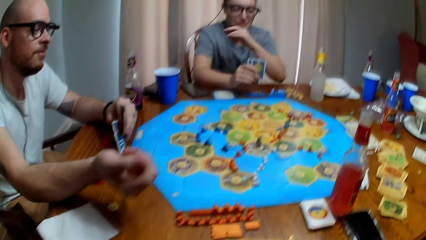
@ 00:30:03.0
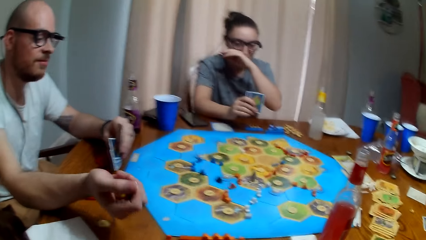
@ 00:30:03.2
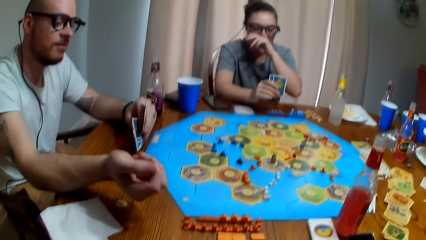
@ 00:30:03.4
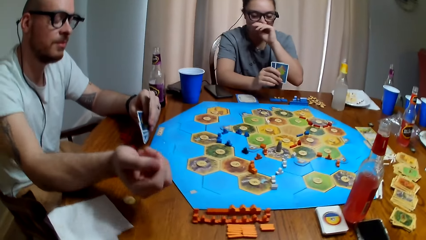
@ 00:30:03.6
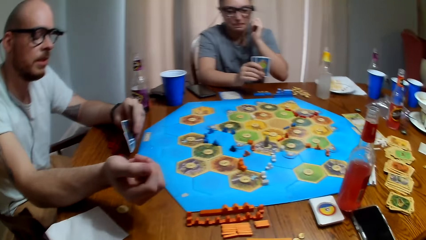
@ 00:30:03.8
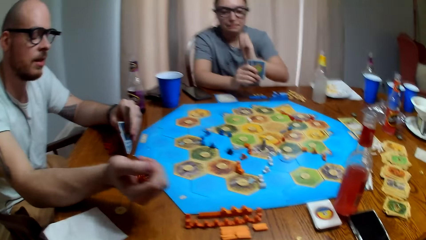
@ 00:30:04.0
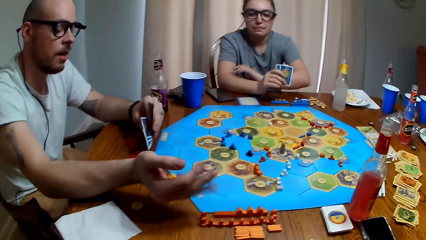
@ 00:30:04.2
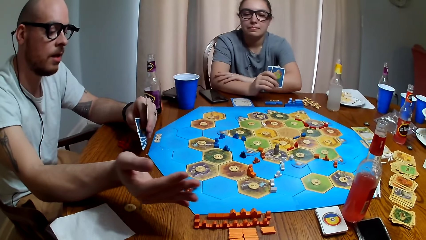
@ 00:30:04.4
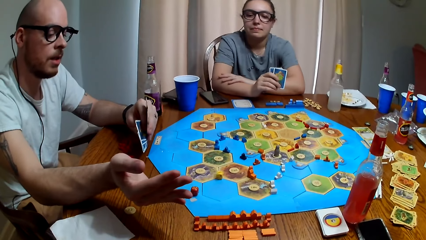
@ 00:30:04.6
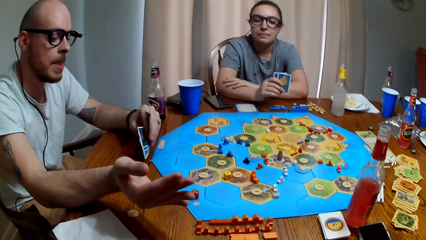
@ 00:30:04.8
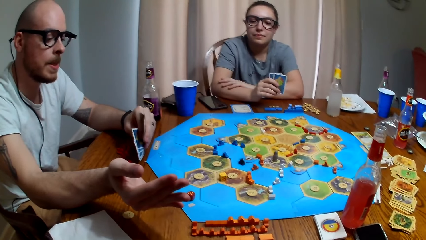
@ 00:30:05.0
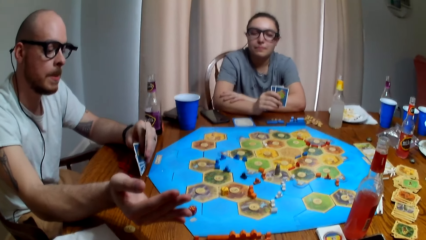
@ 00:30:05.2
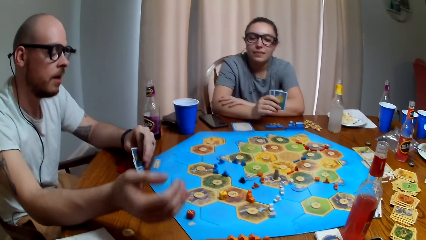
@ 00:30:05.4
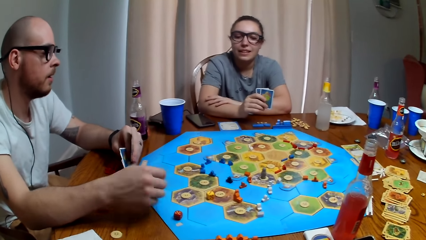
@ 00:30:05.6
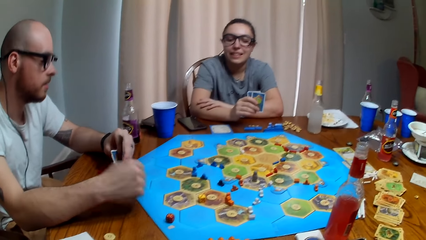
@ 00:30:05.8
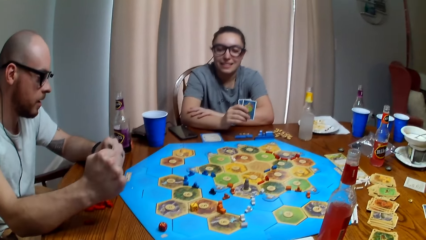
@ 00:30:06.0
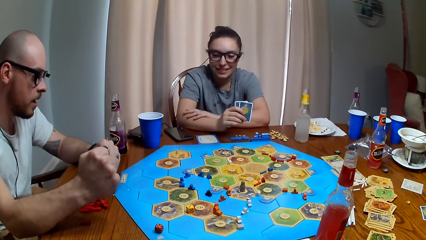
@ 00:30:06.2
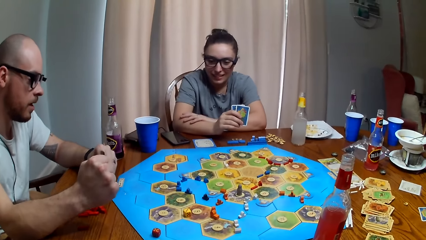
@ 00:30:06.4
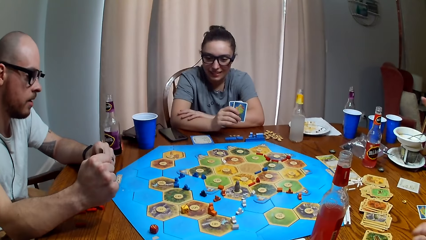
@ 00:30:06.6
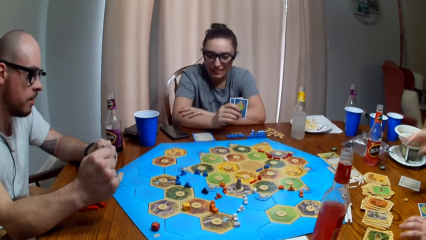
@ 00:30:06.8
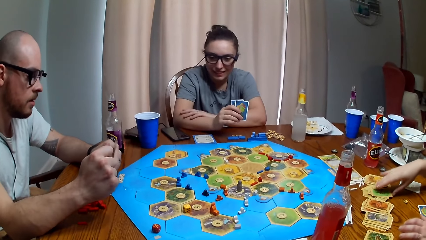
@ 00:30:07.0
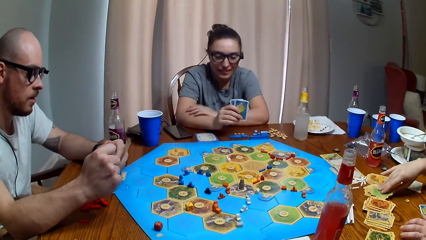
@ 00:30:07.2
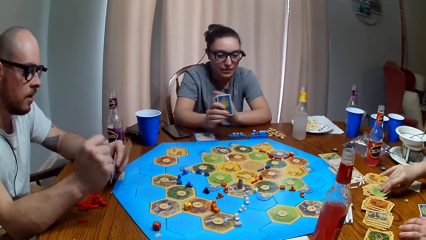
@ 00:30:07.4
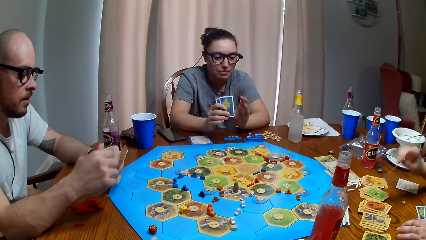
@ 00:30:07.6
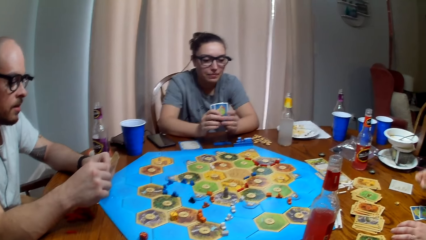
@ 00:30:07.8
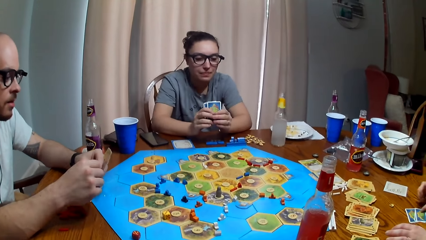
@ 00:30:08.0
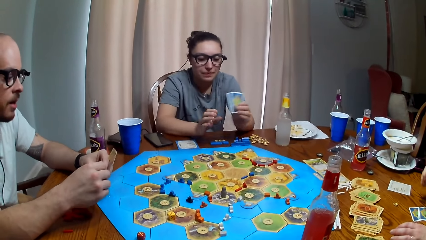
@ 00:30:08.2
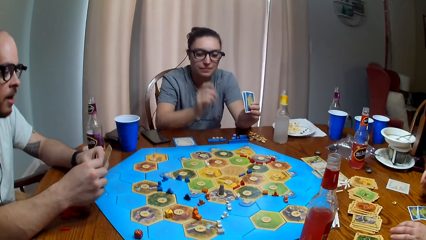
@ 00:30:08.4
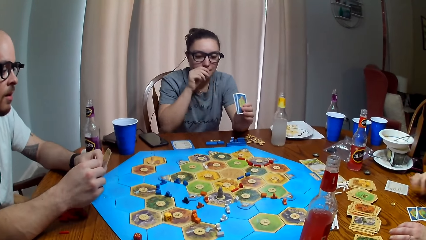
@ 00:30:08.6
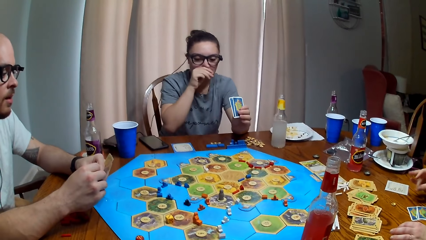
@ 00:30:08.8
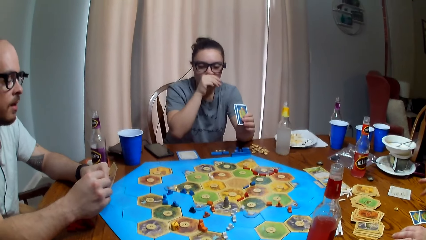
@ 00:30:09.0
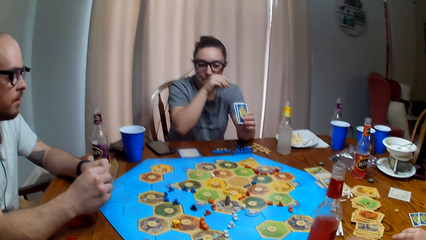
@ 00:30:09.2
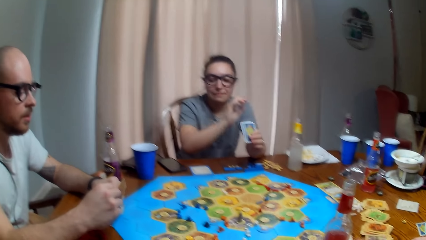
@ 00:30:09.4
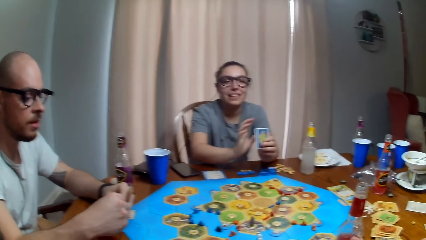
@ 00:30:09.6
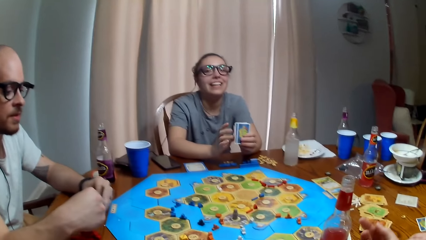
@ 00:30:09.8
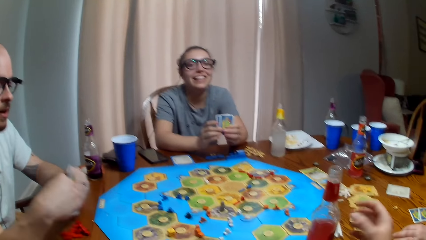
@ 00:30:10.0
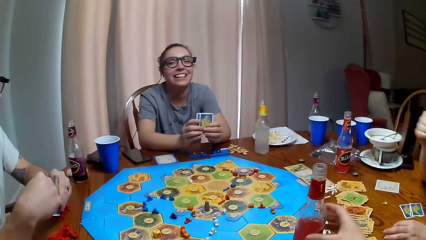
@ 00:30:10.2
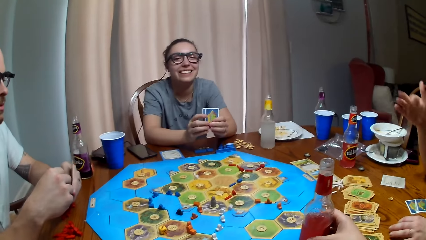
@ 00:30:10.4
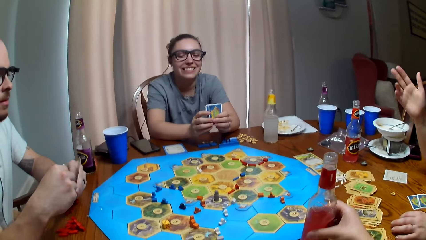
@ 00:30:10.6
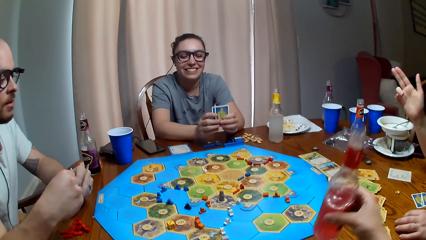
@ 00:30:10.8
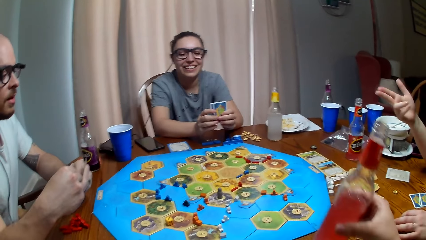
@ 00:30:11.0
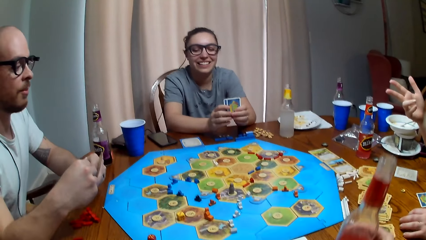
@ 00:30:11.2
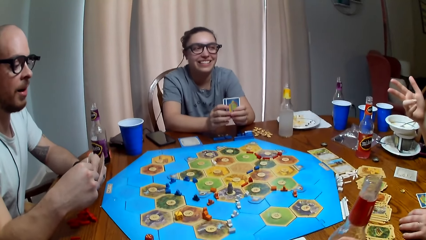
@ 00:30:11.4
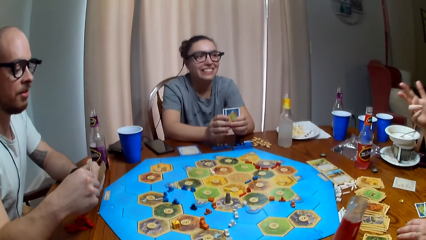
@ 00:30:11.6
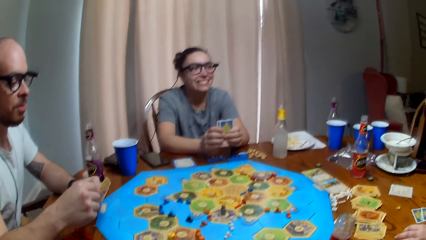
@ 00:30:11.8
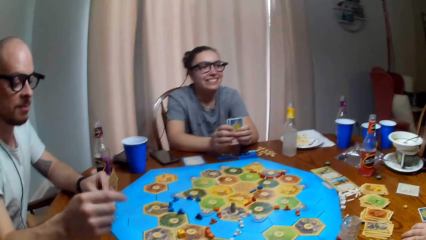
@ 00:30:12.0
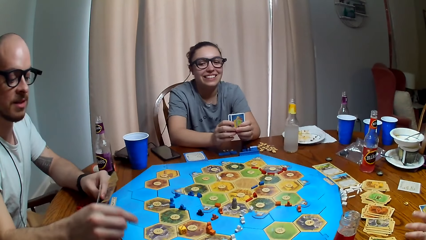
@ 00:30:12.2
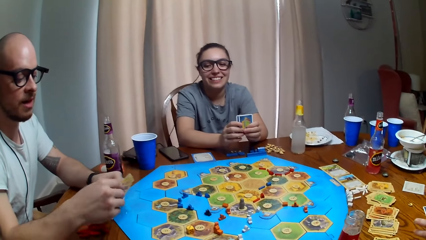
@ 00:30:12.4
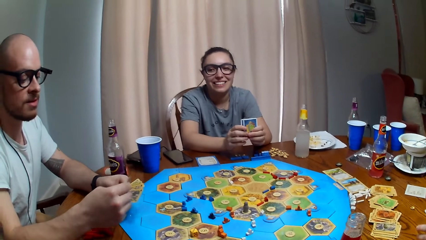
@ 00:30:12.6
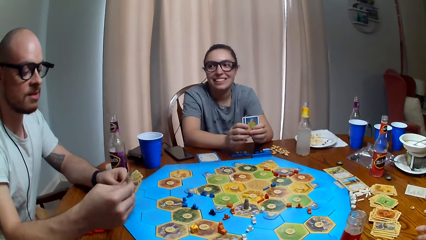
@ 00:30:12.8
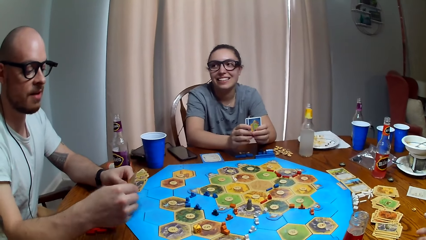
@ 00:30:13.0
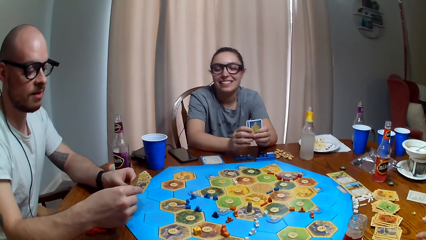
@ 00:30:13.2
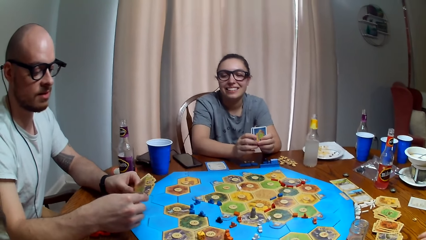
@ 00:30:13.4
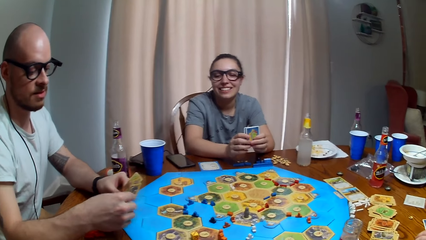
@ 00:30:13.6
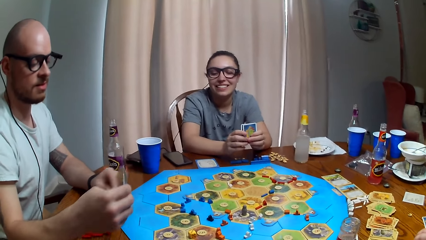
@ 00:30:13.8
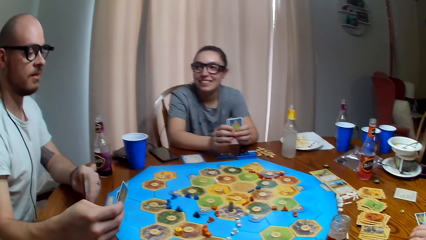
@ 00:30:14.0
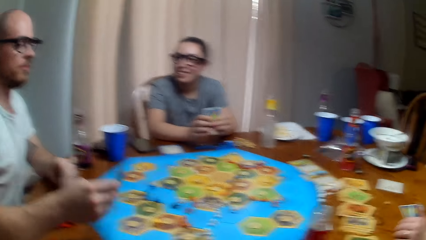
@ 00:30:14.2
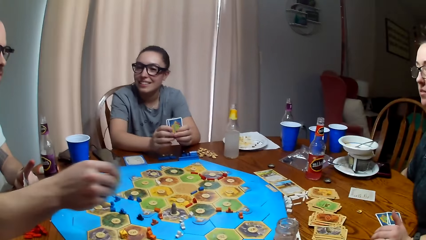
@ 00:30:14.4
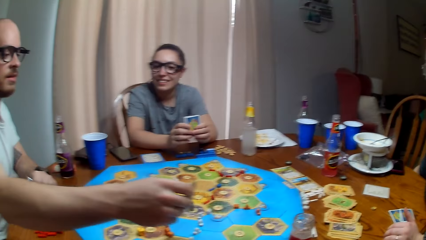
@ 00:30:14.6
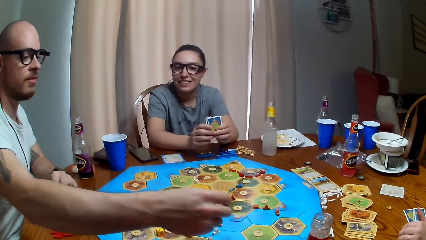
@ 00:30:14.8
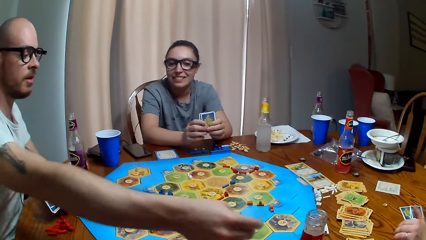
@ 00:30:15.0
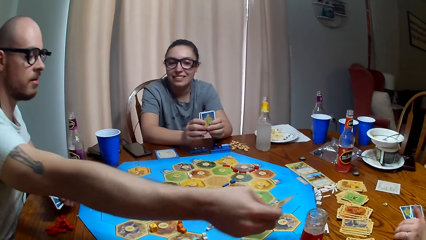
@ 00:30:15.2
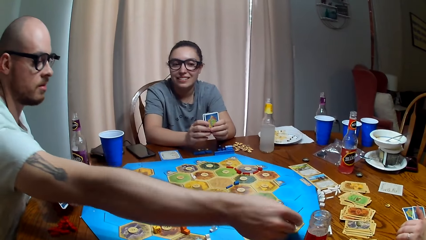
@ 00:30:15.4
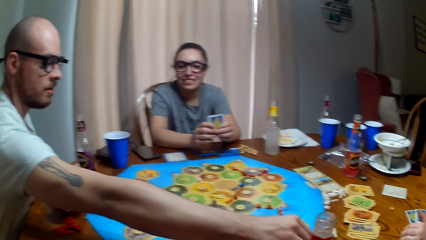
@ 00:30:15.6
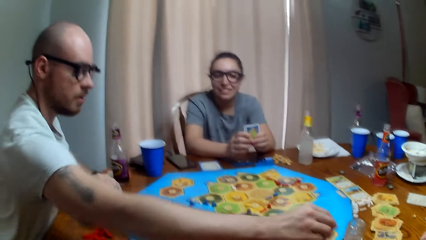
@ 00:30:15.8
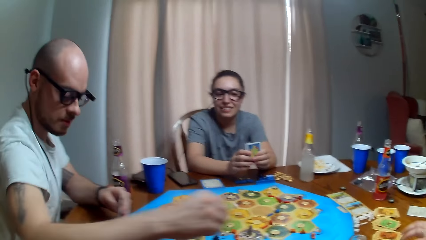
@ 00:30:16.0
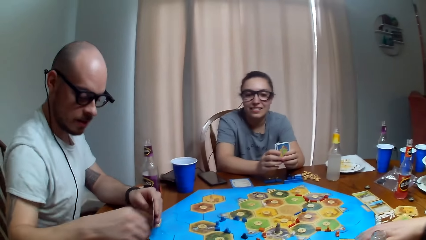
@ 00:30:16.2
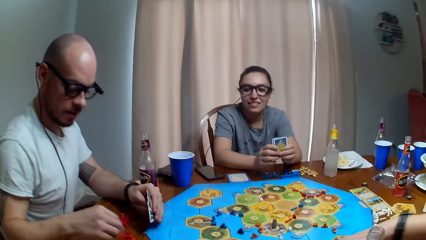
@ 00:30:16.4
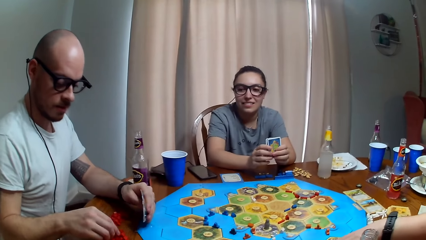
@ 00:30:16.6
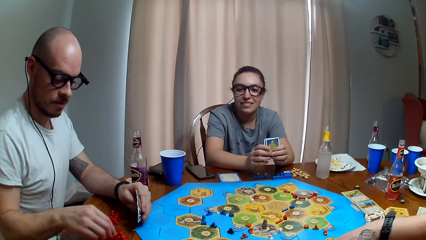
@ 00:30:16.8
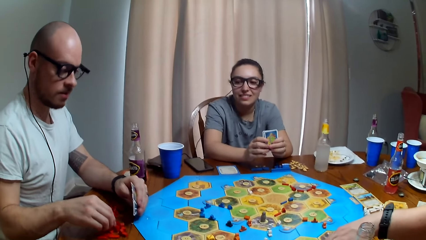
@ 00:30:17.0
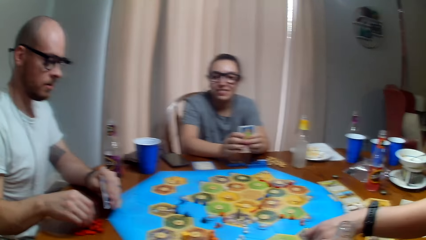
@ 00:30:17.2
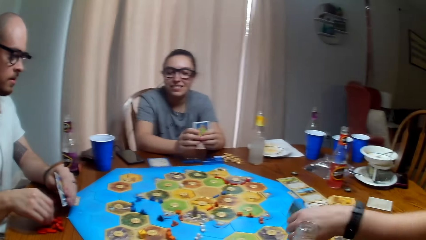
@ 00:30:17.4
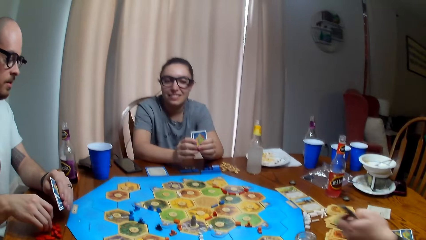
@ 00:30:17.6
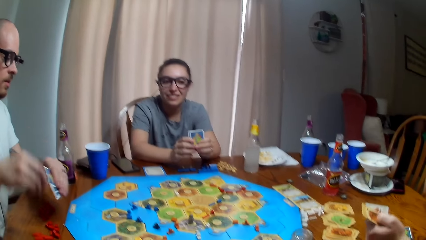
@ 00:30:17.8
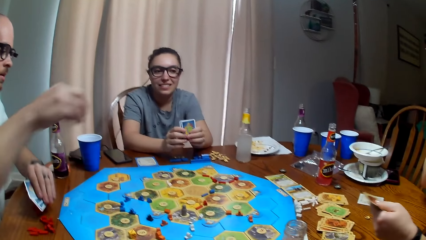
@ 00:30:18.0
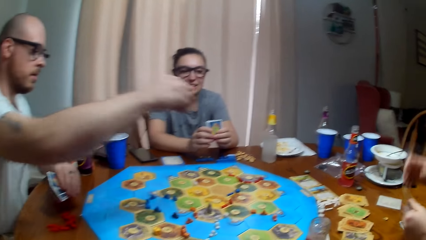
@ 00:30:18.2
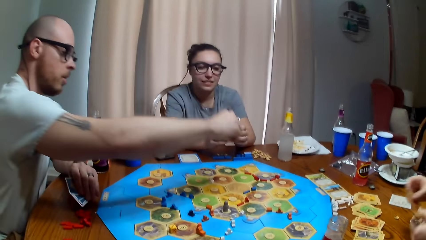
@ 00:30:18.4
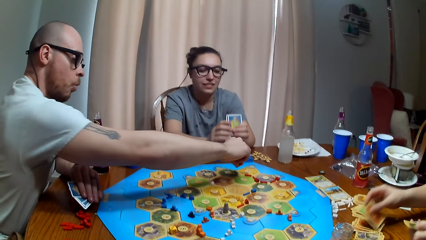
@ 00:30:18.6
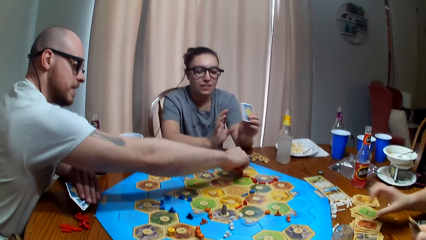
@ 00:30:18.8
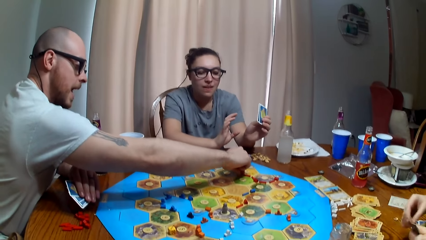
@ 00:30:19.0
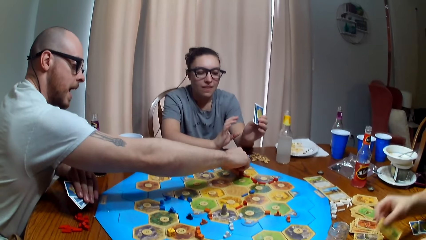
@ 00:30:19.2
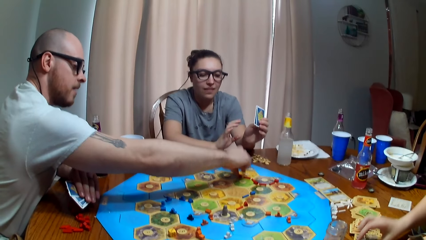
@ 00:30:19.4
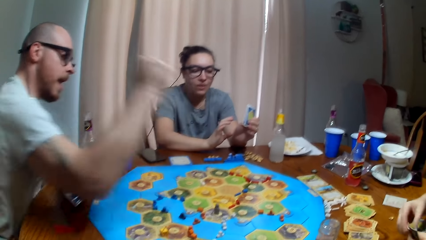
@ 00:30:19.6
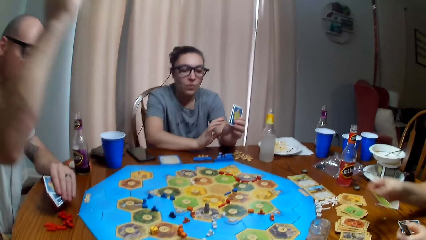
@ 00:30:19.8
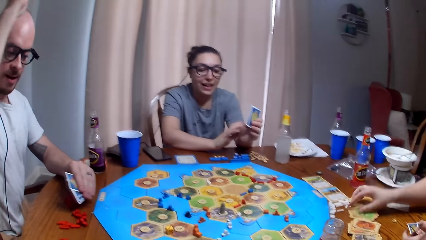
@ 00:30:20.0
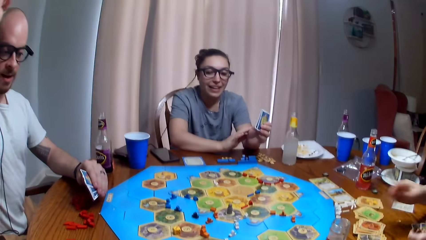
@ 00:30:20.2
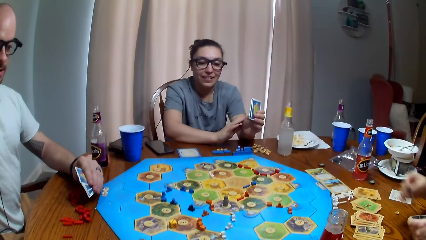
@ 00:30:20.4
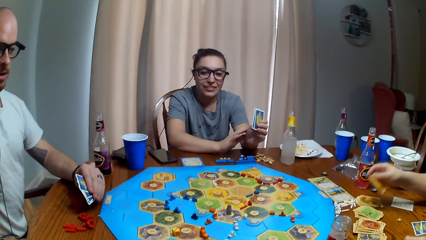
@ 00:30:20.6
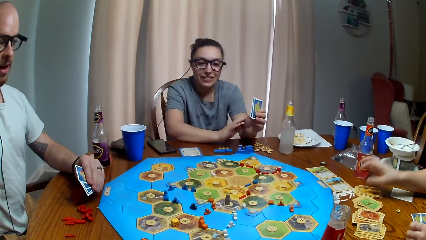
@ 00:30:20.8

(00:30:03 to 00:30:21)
A woman touches the face. A man throws a dice. Another woman picks up the card. She drops the card. The first woman touches the face. The other woman raises the hand. The camera wearer picks up a soda. They dialogue with the man. The man puts down the card. The other woman picks up the card. The man arranges the token on the board. The other woman drops the card. The man drops a pawn.
